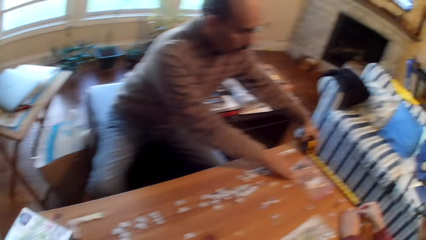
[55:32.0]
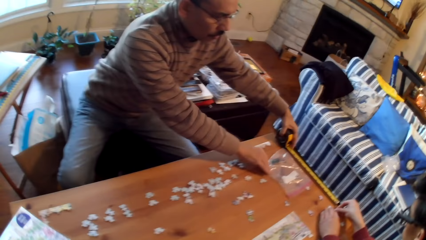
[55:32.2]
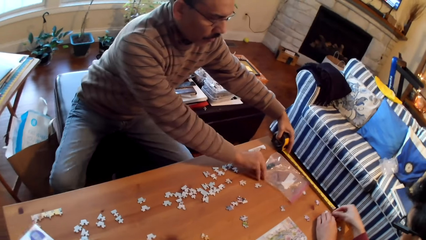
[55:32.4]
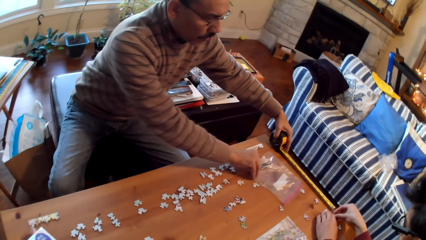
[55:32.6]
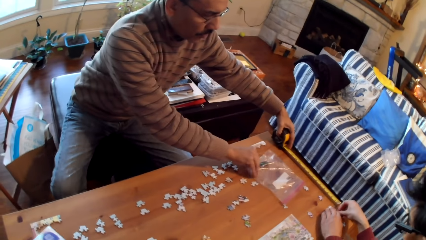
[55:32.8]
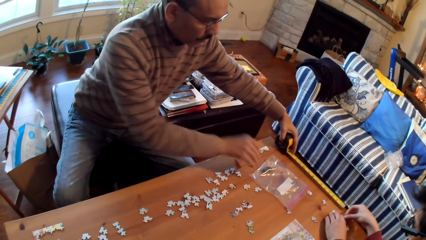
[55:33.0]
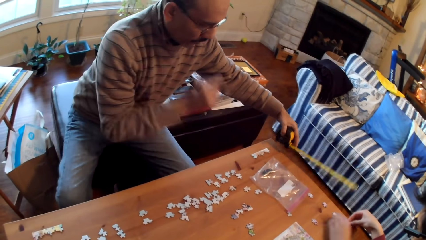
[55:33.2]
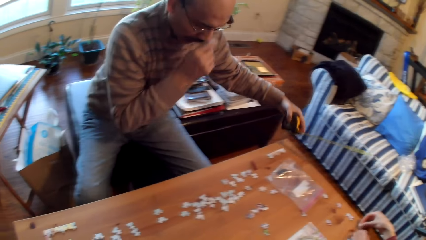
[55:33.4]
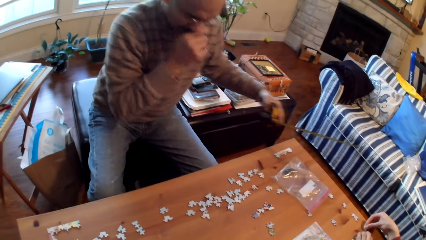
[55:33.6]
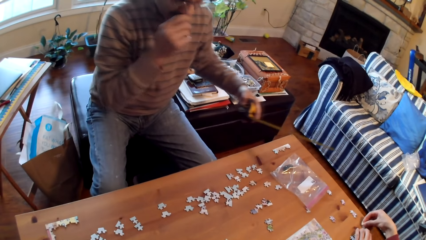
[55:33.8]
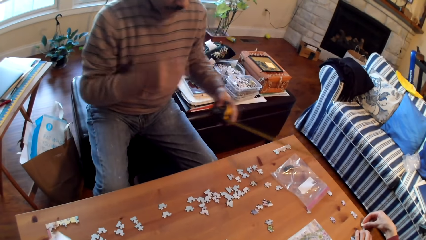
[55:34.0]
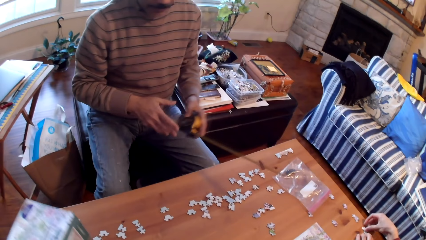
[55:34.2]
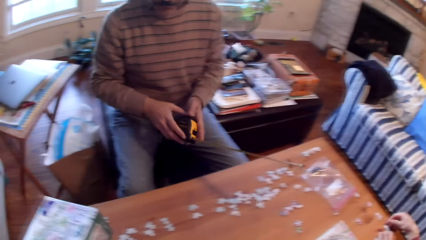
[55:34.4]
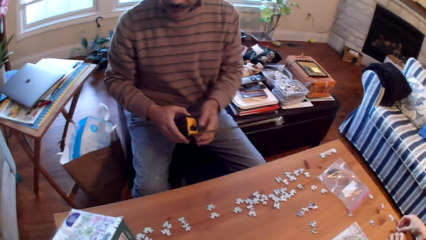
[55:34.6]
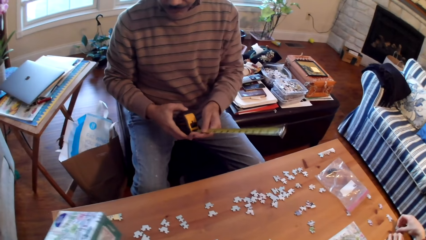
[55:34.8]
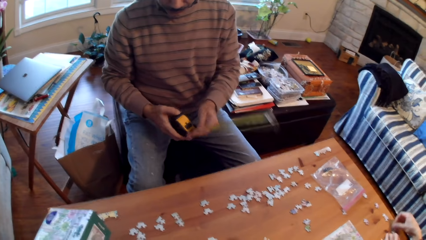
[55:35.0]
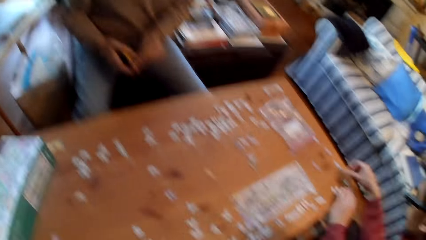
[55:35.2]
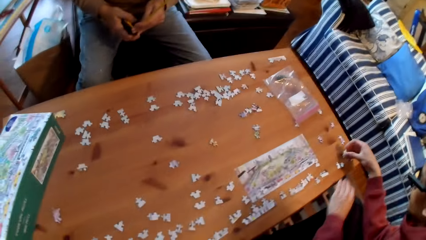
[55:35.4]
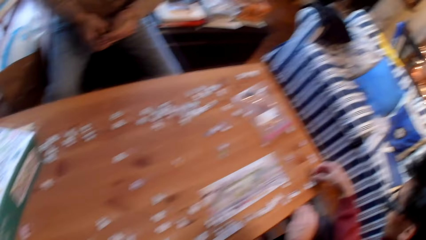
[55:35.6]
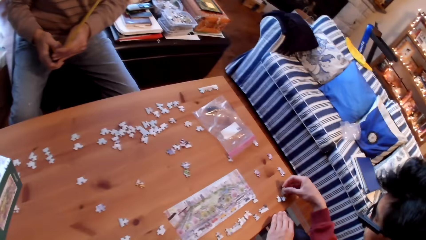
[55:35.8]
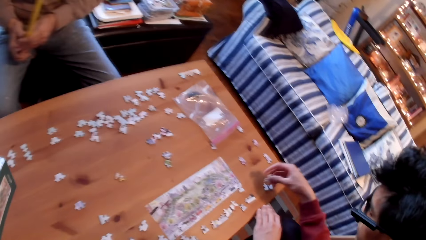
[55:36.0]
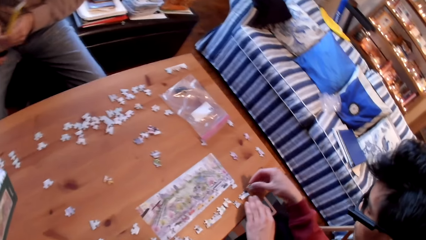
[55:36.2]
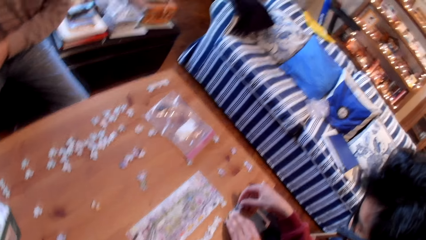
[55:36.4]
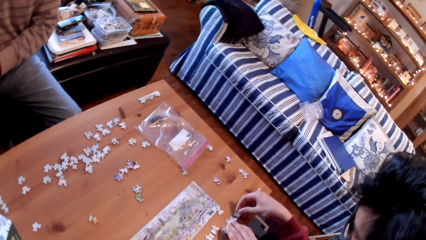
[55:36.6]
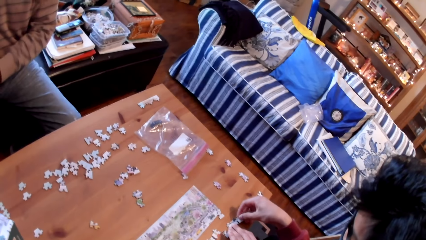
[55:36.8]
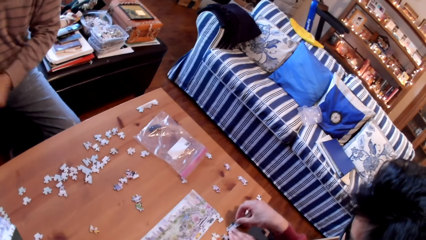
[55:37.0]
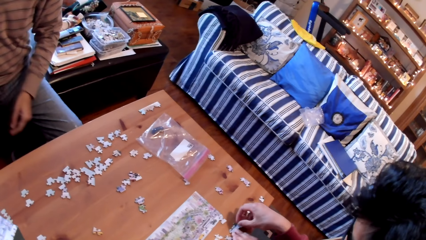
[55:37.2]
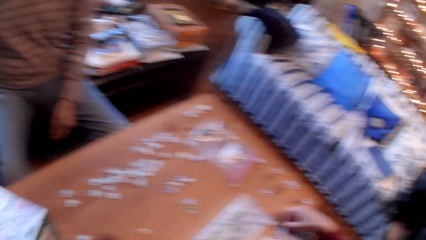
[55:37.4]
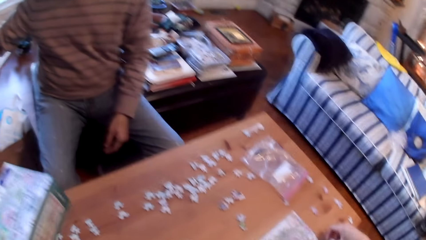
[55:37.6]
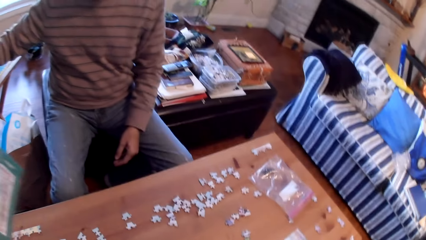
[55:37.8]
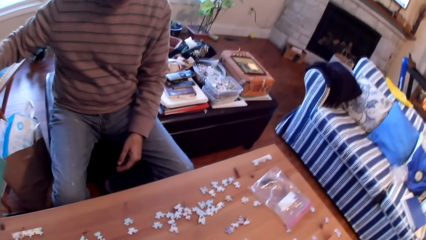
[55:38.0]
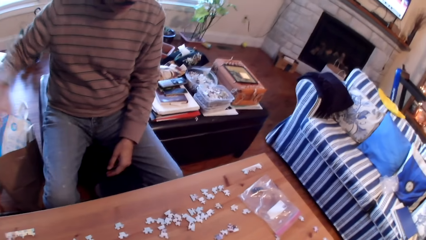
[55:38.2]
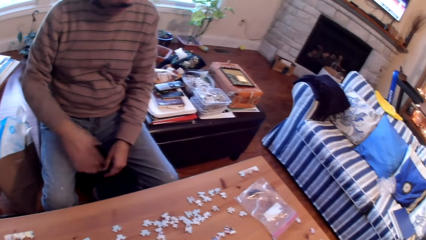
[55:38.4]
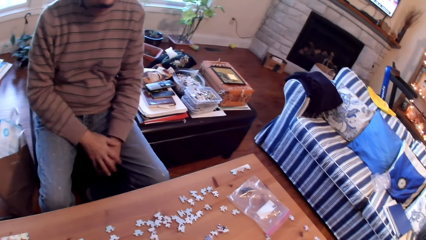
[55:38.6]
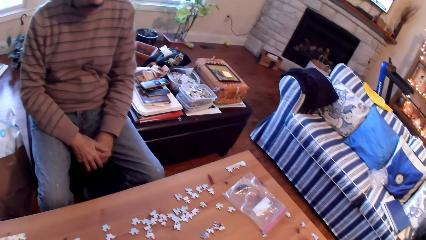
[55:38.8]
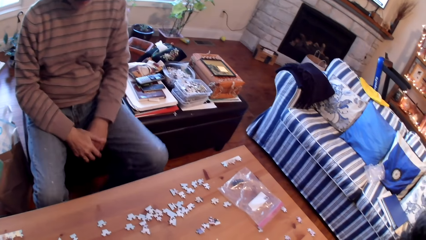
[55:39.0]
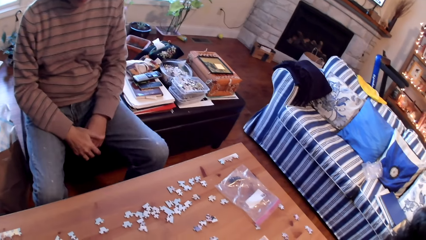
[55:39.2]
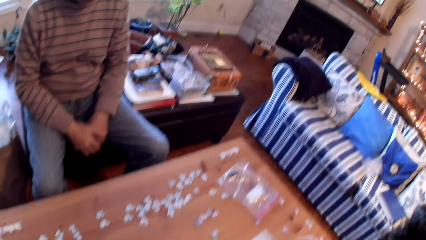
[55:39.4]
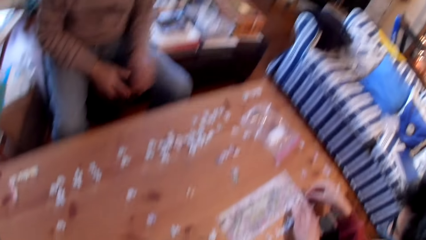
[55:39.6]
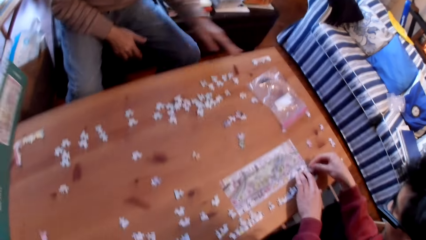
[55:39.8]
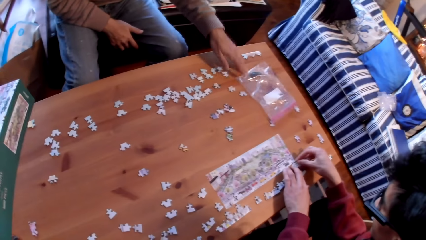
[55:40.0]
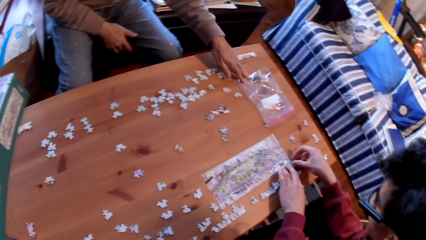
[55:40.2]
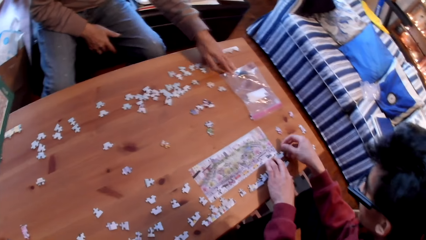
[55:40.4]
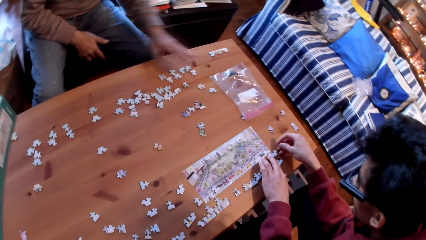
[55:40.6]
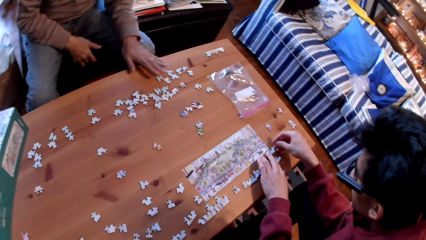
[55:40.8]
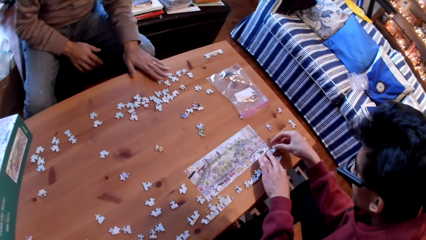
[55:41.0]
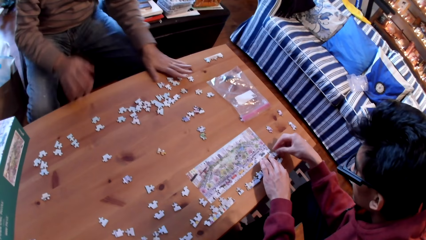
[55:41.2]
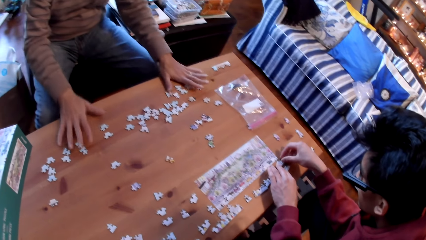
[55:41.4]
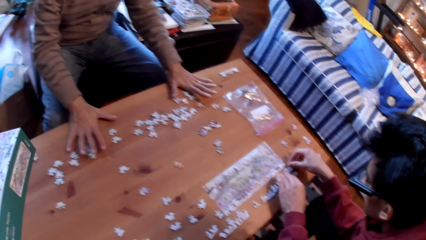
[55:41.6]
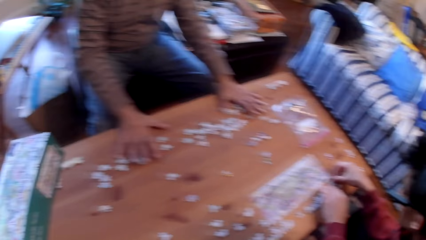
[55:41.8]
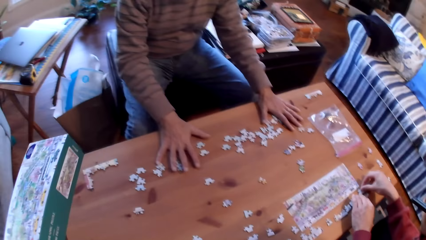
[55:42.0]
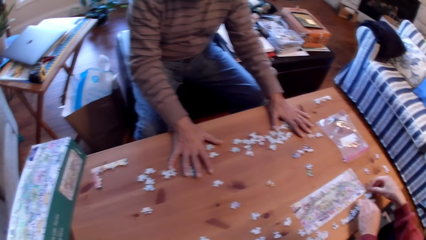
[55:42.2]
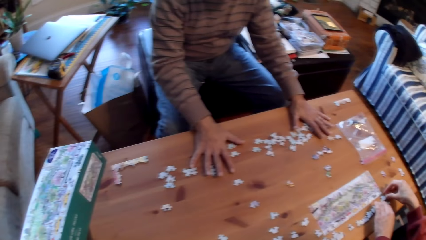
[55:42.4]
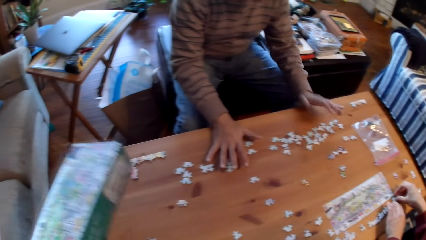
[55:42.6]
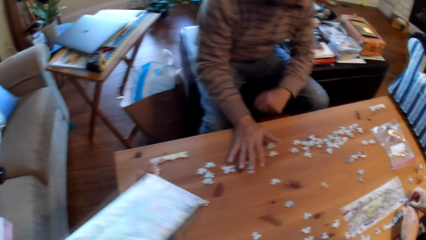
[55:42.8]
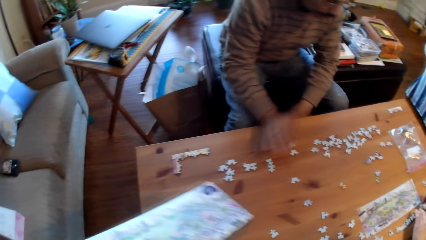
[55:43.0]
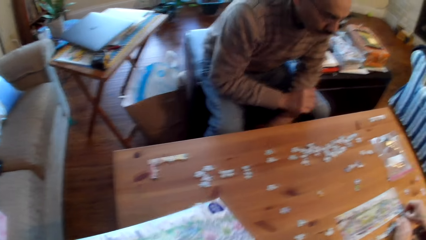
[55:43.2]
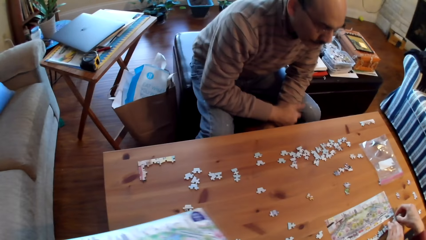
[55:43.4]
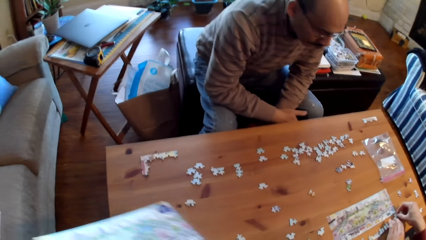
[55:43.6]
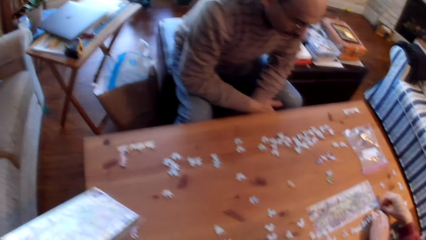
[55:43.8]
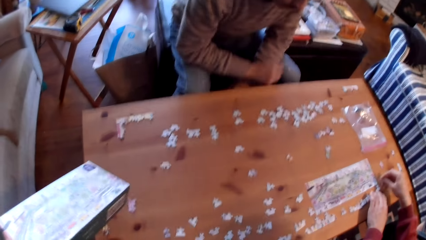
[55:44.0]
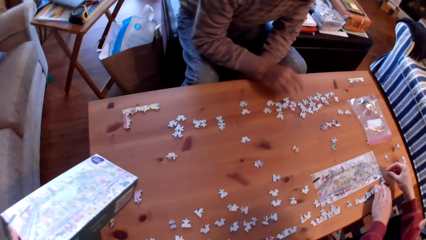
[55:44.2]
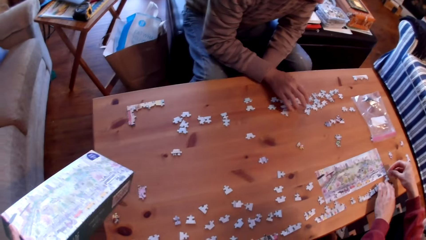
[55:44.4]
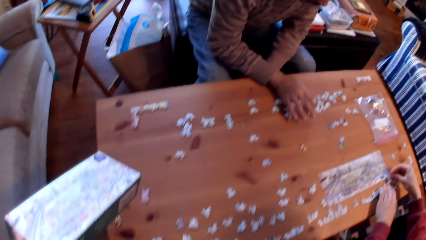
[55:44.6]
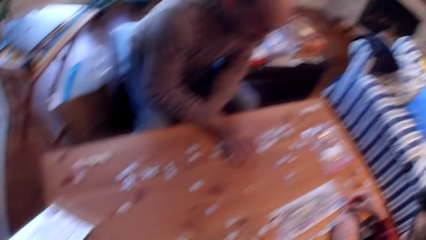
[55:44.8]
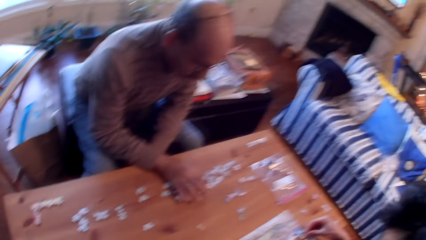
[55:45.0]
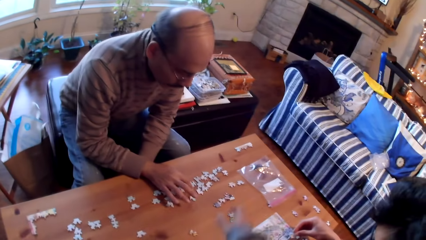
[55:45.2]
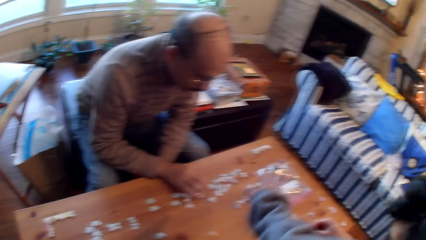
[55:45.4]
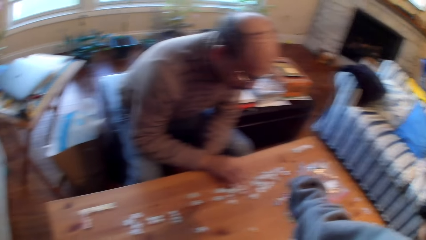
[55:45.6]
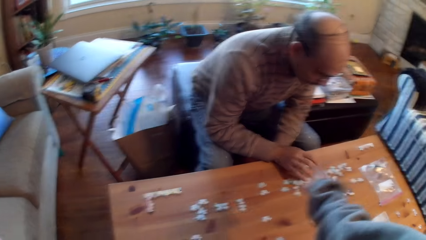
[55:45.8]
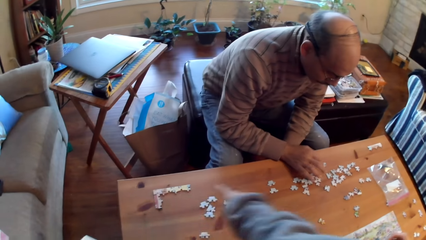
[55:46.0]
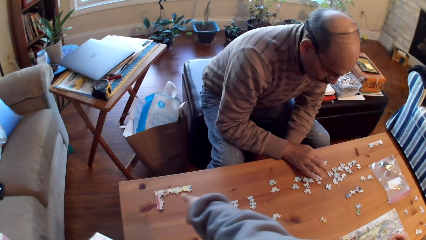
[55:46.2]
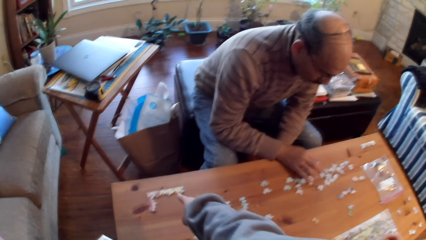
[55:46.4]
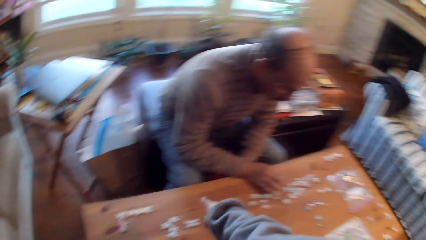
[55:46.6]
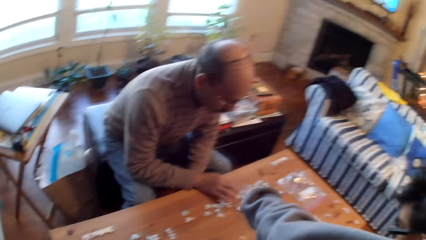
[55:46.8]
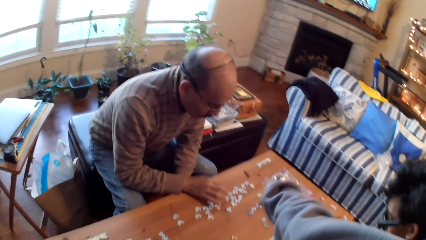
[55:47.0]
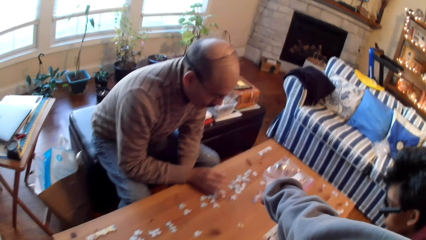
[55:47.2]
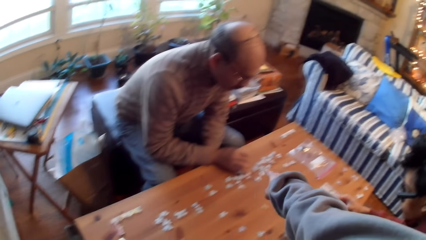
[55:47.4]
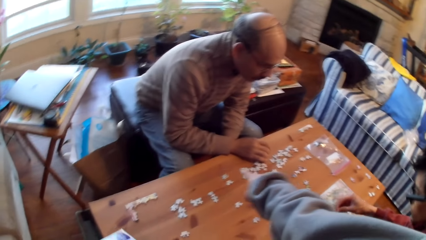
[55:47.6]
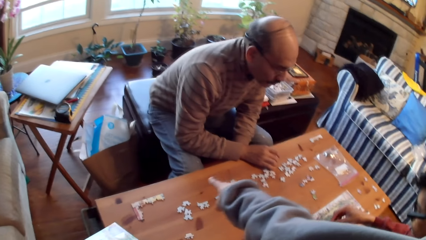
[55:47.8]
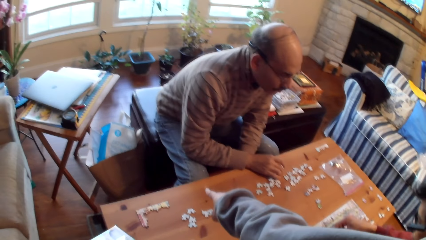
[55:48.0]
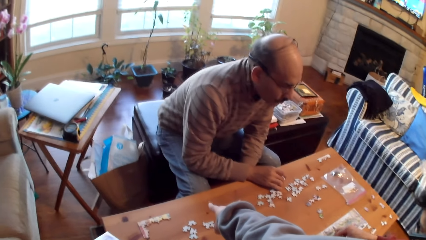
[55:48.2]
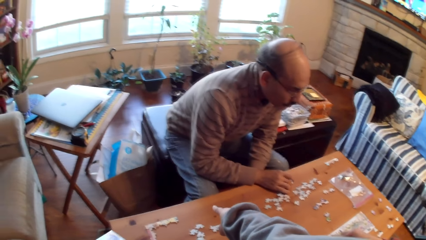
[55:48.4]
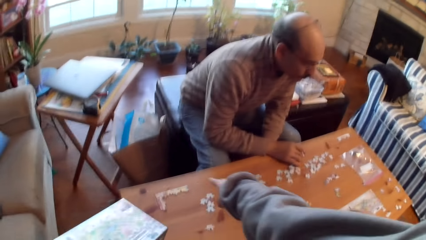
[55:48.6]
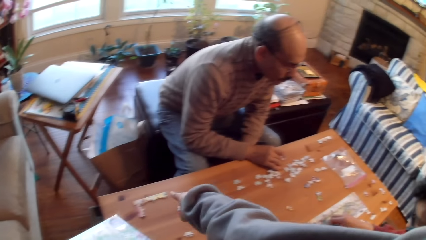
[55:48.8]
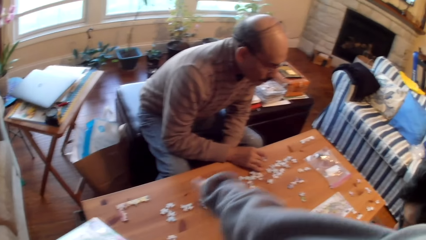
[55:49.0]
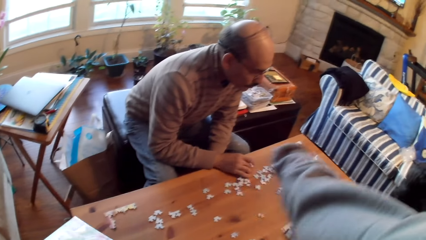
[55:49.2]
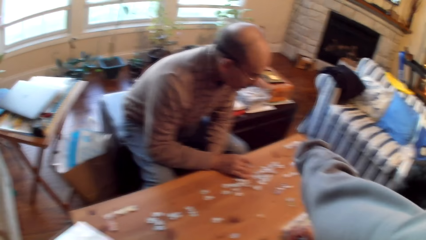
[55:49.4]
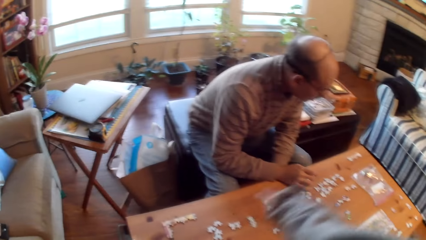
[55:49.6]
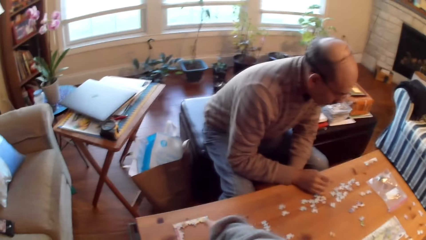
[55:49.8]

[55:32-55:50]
A man puts down the tape measure. The man touches a zip bag. The man holds a paper. The man holds cards on the table. The man touches the puzzle cards. Another man points on the table.
